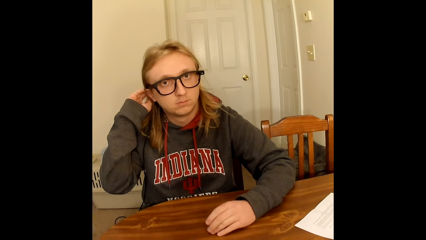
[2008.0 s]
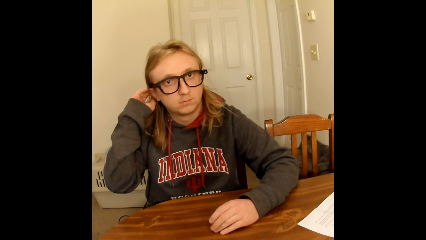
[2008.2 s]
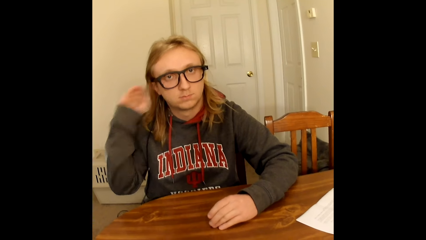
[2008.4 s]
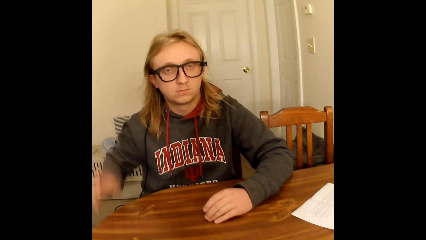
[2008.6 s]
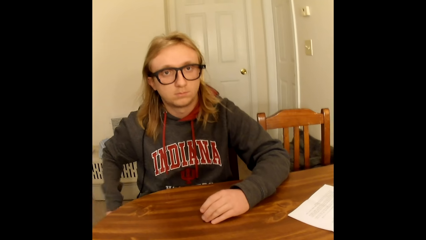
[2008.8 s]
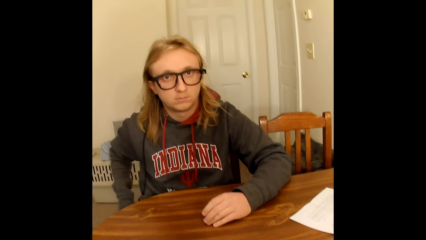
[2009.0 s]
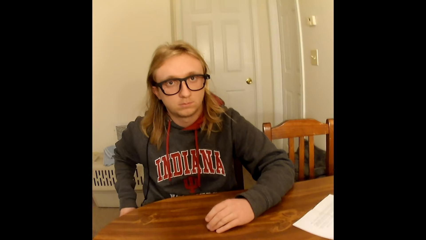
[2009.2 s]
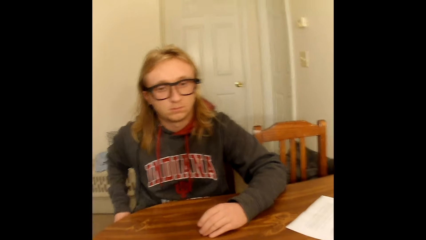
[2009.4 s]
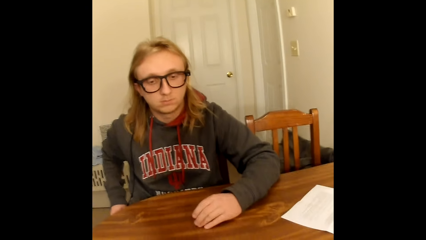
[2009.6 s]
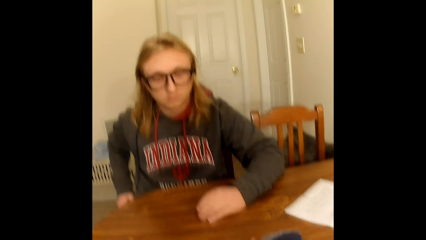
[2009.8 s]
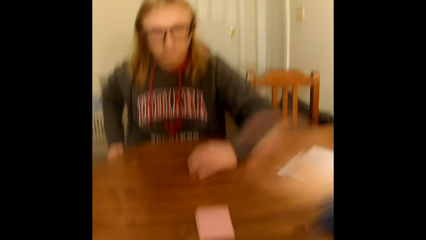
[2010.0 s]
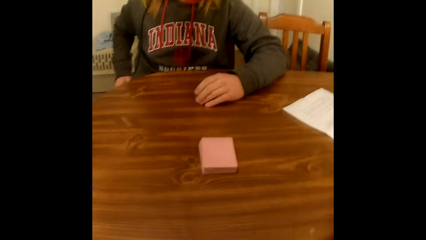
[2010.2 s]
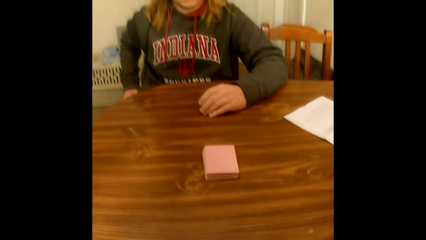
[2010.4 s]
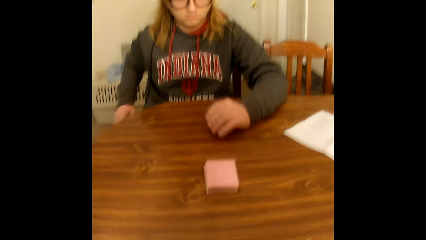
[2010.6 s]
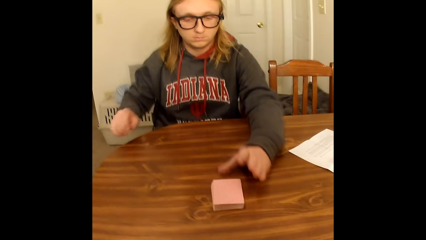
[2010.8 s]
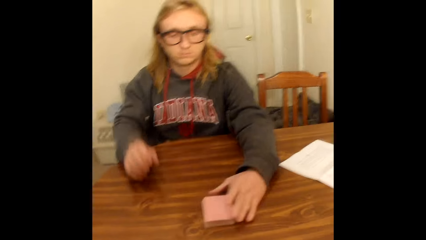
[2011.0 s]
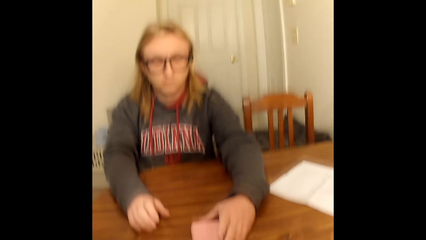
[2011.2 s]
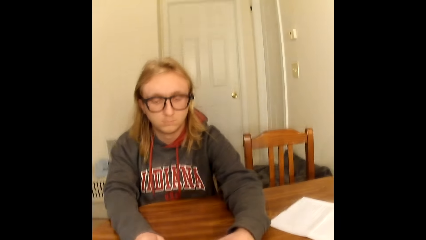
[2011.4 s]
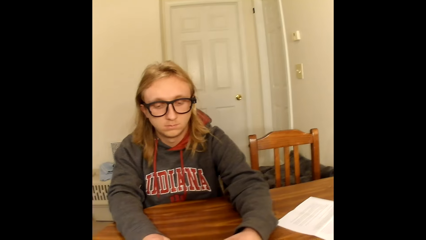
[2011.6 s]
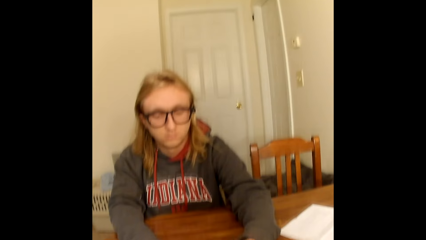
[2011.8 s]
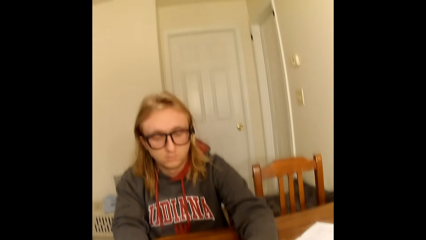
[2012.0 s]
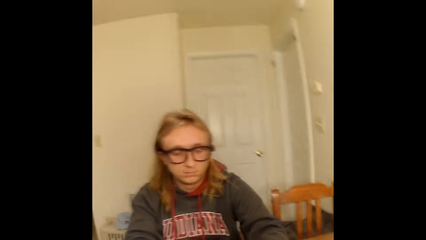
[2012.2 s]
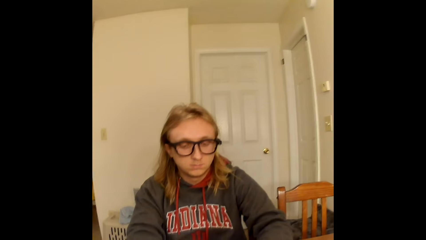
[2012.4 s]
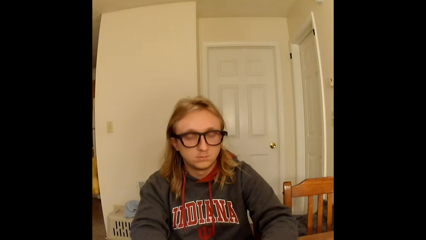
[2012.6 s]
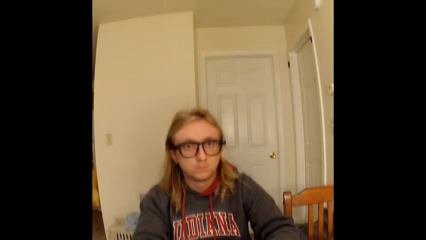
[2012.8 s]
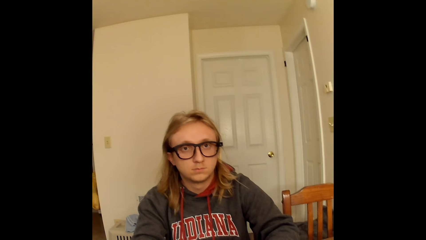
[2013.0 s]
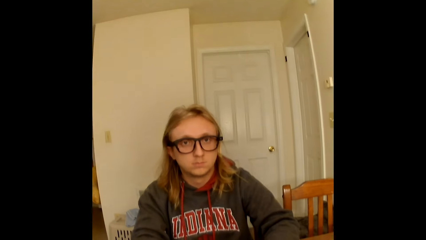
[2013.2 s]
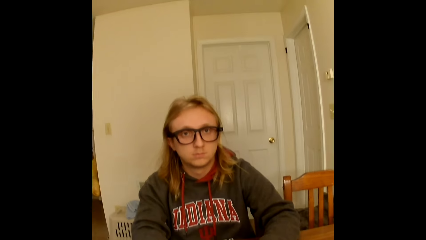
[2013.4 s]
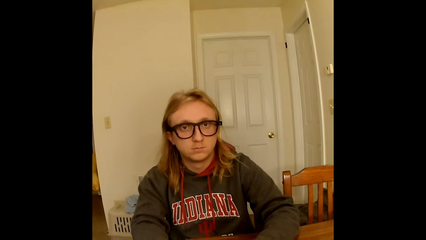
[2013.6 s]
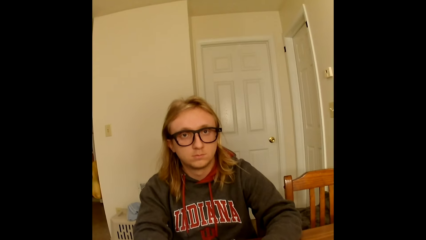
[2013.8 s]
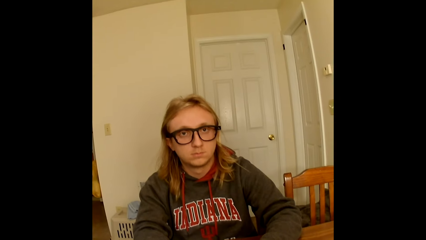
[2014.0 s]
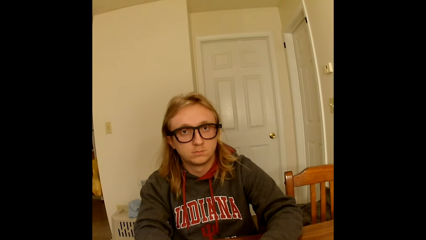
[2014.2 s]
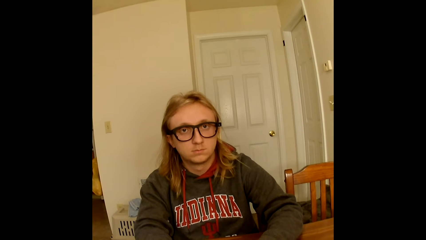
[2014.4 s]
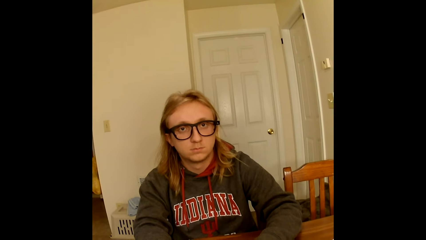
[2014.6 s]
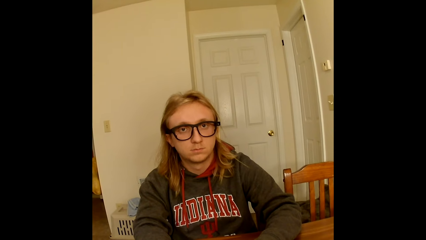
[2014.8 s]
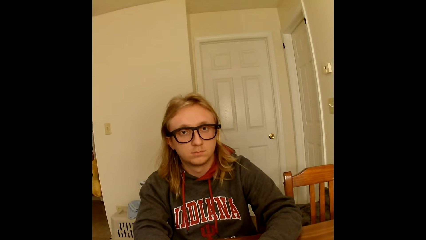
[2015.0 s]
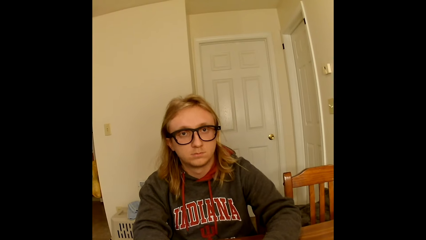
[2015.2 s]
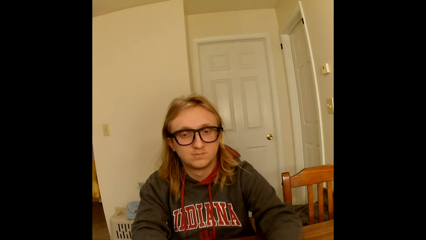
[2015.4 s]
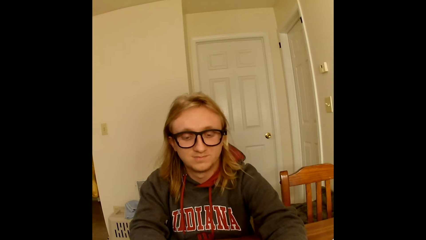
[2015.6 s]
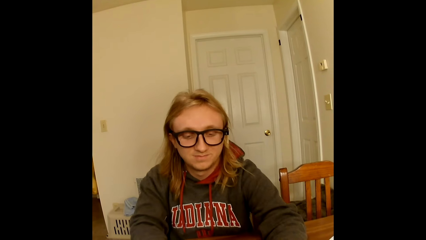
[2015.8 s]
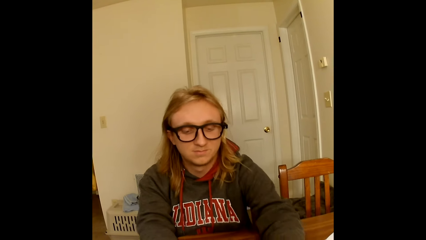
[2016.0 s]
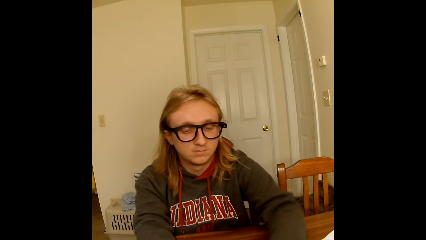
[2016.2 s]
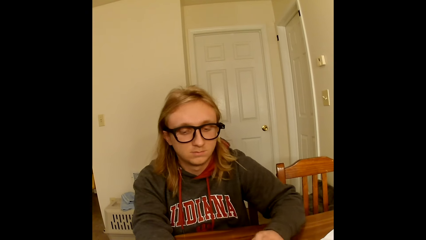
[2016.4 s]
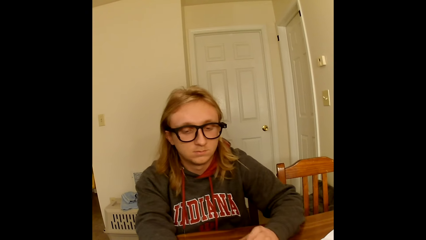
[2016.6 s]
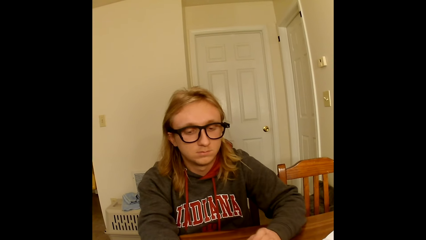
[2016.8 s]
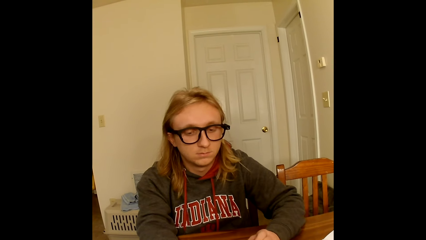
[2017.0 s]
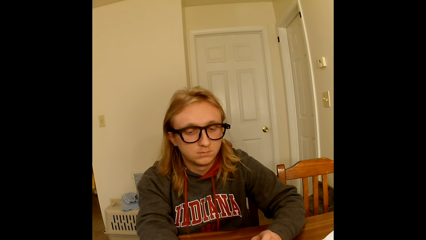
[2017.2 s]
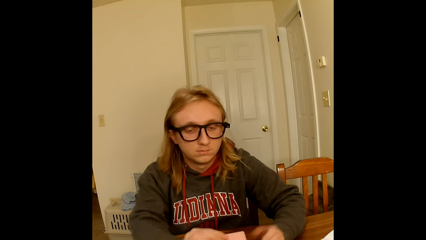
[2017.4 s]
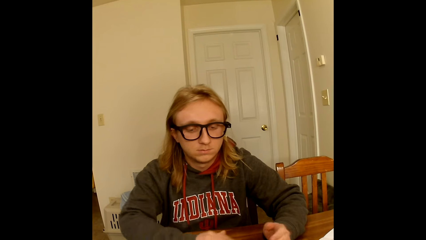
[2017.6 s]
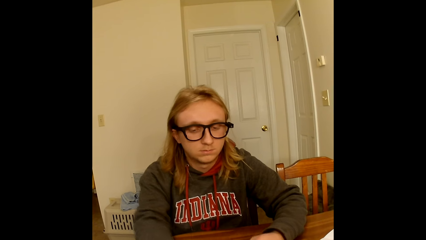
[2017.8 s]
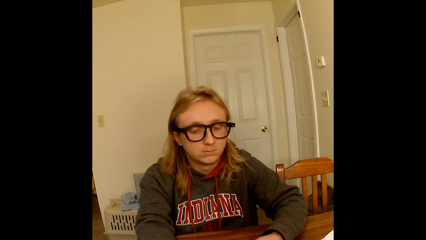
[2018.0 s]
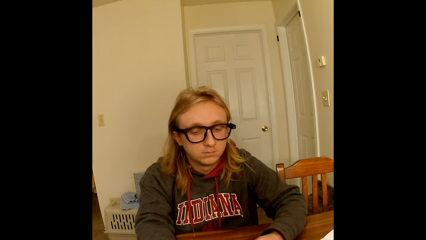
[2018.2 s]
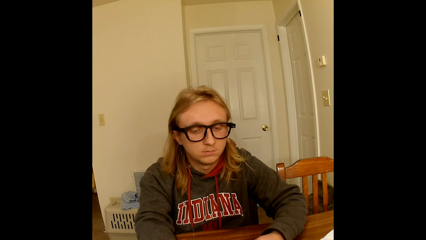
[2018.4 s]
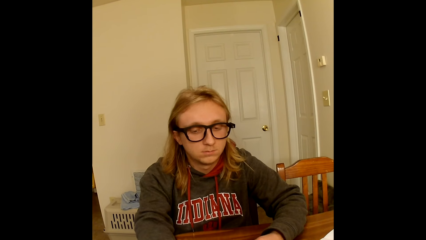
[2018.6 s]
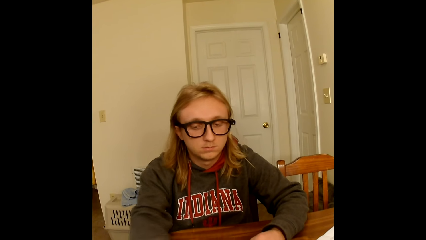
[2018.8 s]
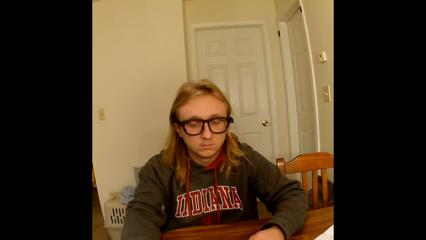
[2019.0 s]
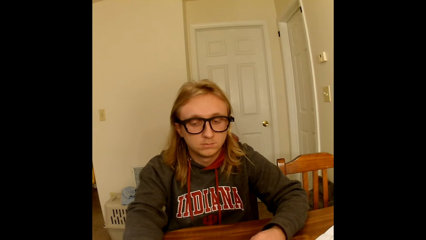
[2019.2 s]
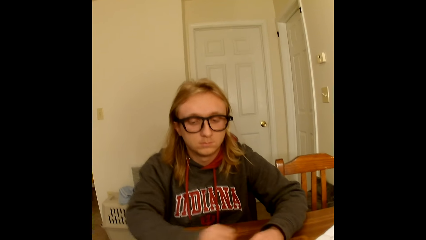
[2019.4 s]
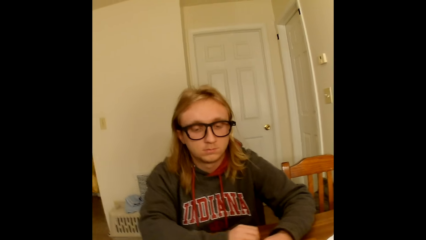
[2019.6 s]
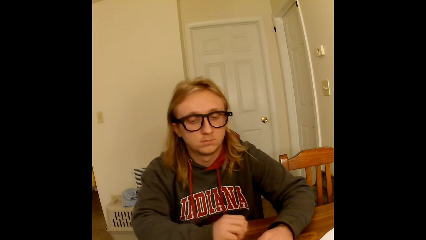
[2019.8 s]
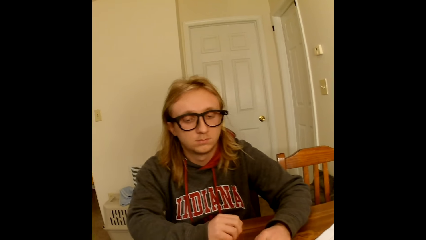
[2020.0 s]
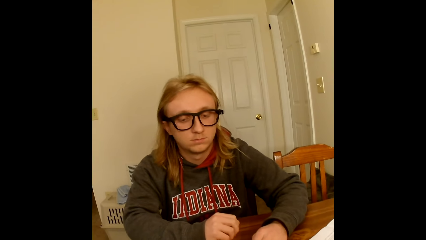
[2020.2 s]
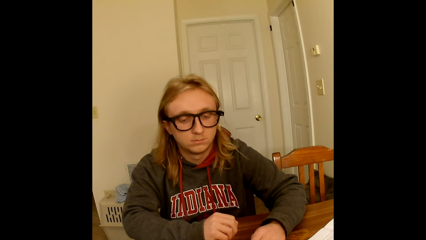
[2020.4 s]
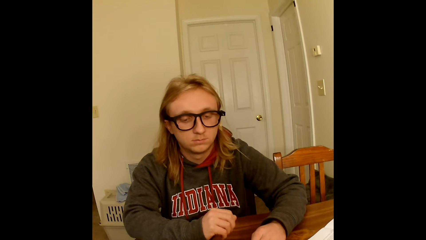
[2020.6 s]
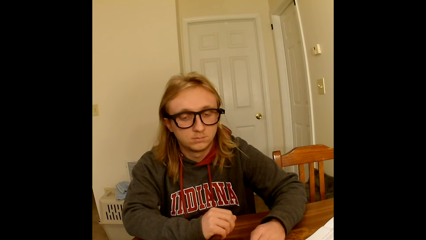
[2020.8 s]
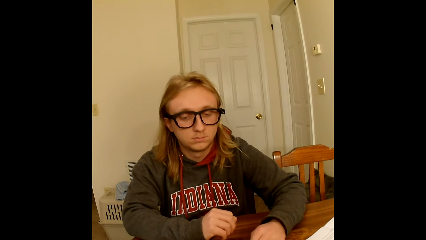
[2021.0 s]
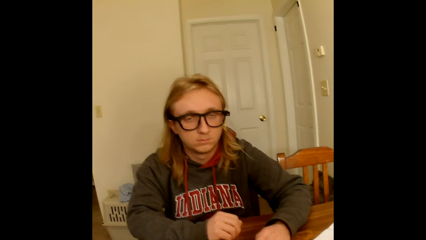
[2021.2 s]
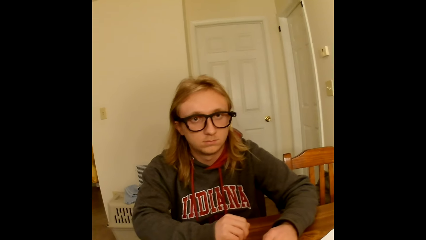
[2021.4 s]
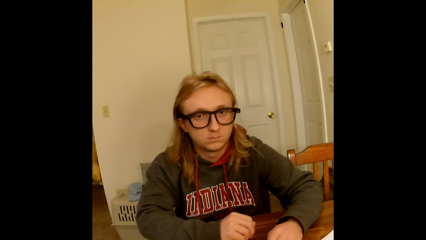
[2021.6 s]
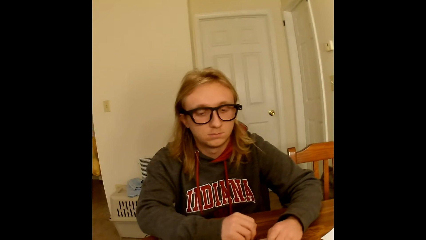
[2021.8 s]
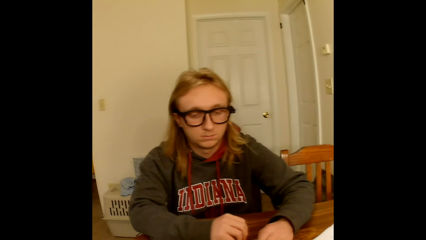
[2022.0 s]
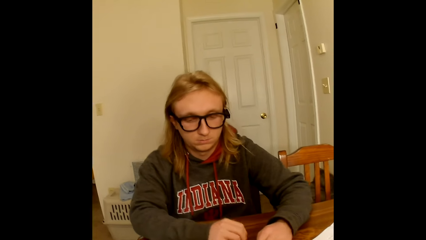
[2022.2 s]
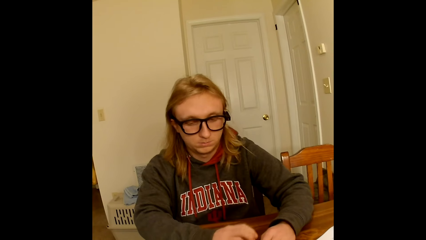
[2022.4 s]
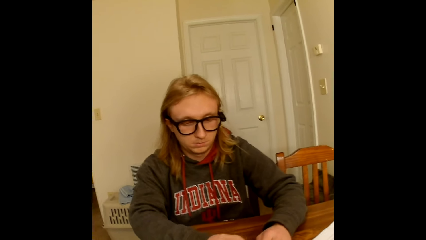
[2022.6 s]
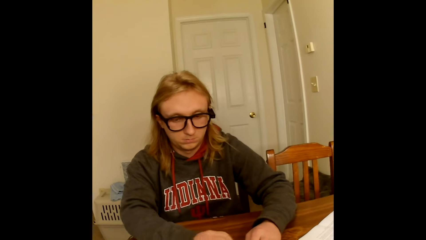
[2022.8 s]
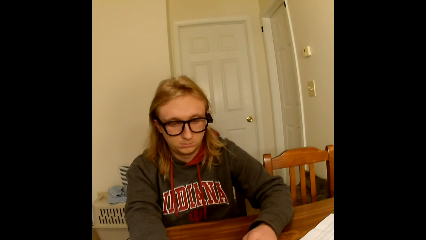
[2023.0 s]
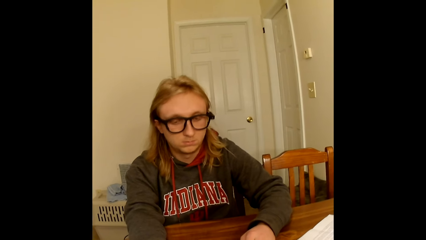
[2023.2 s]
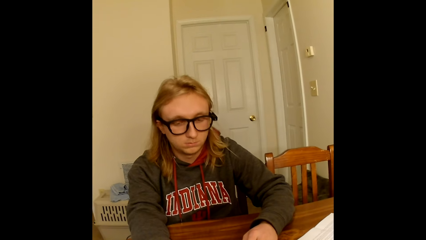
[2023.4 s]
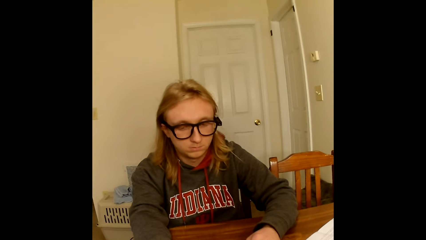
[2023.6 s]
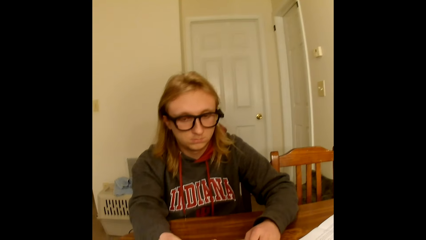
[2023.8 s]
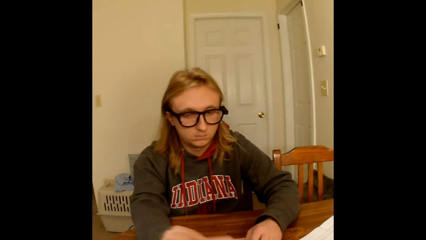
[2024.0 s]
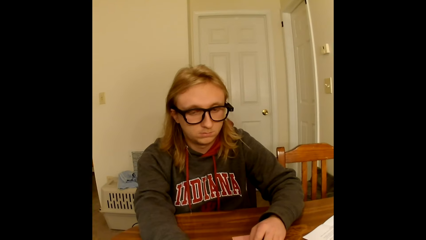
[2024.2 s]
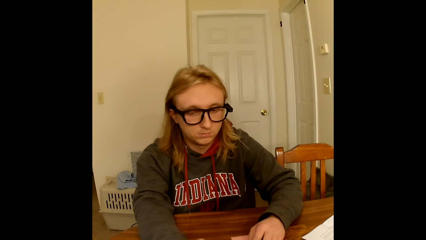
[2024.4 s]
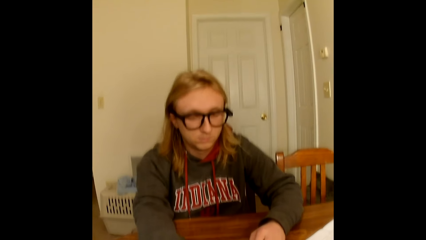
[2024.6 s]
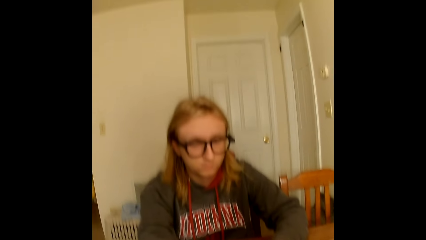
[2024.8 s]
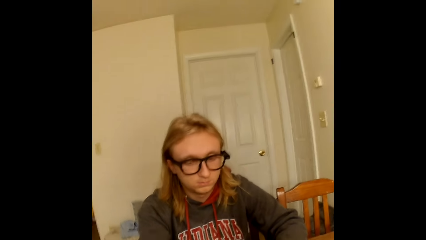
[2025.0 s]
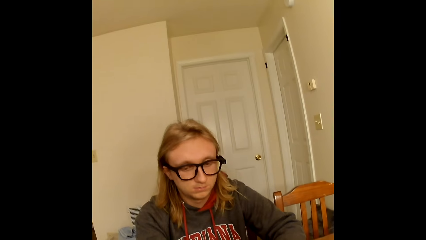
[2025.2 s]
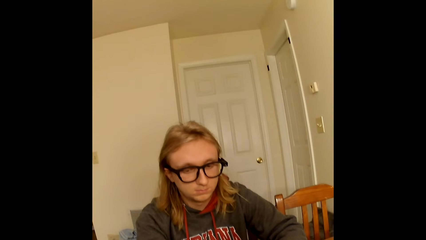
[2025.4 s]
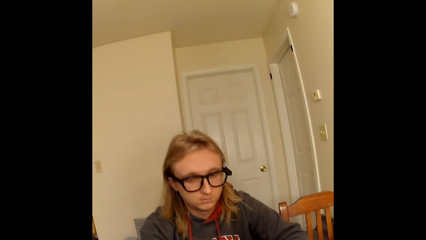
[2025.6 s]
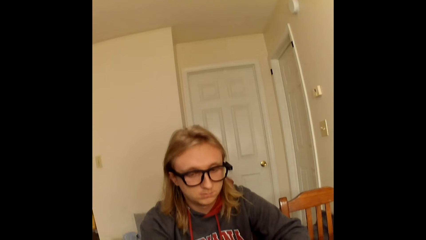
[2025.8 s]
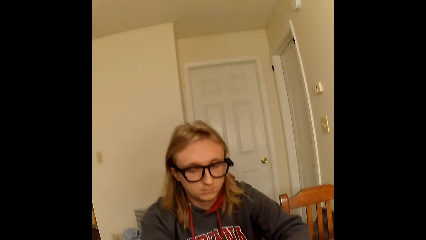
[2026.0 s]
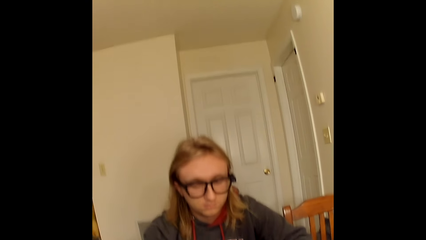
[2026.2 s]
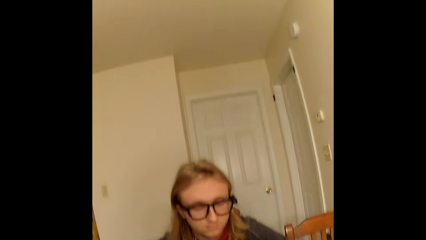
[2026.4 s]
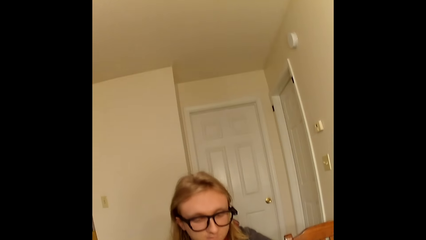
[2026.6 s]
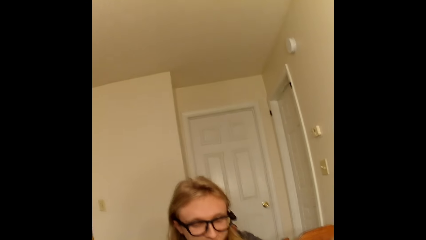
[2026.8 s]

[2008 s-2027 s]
A man touches his legs with his right hand. The man moves the hand down. The camera wearer touches her face with her right hand. She moves the hand up. The man touches a deck of face down playing cards on the table with his left hand. The man holds the cards on the table. The man touches the deck of face down playing cards on the table with both hands. The man places a playing card face down on the table with his right hand. The man moves the hand on the table. The man touches the table with his right hand. The man plays a card.
